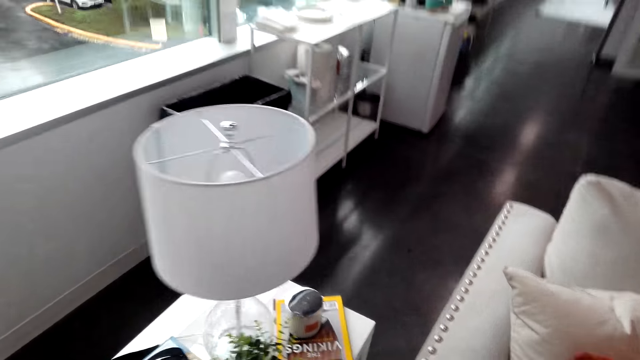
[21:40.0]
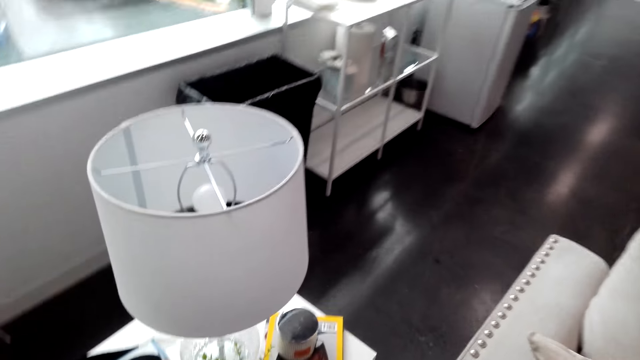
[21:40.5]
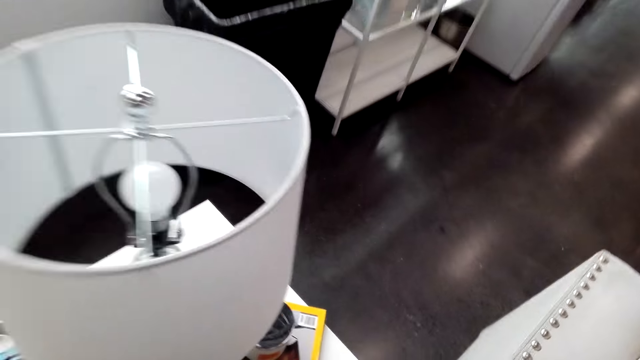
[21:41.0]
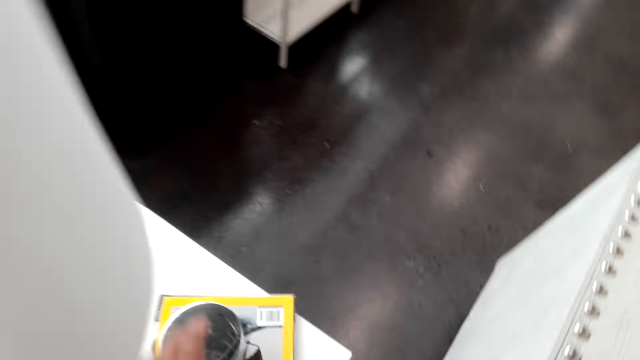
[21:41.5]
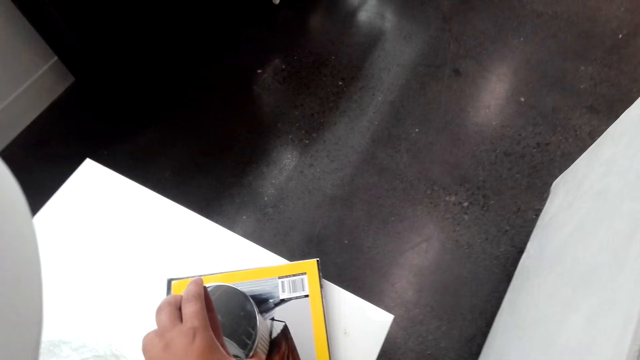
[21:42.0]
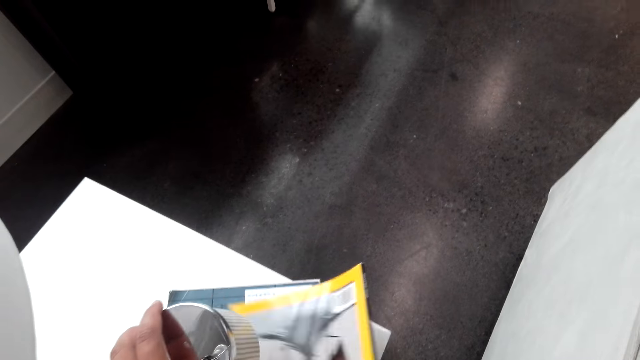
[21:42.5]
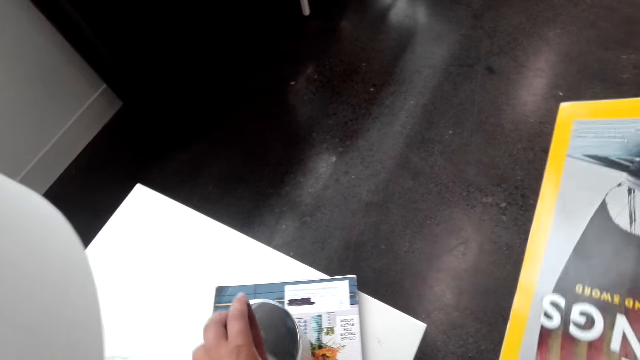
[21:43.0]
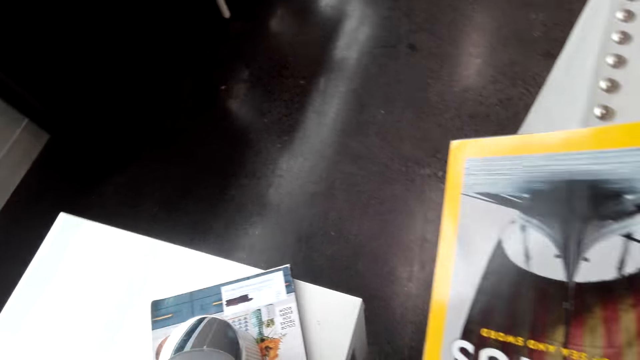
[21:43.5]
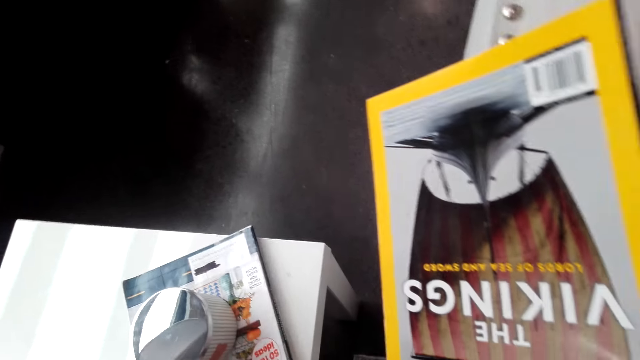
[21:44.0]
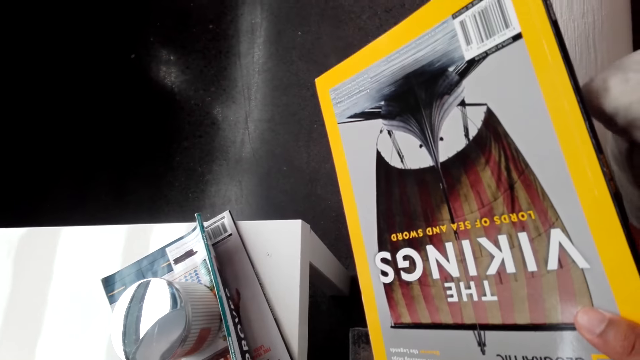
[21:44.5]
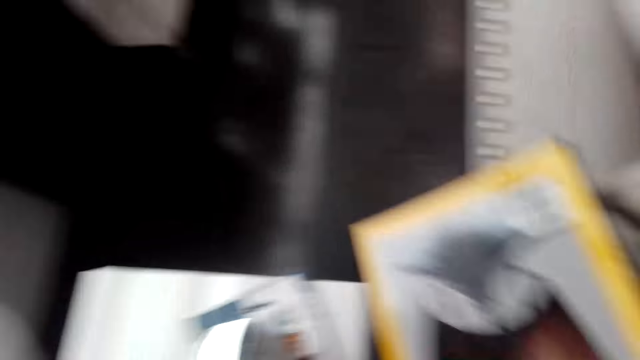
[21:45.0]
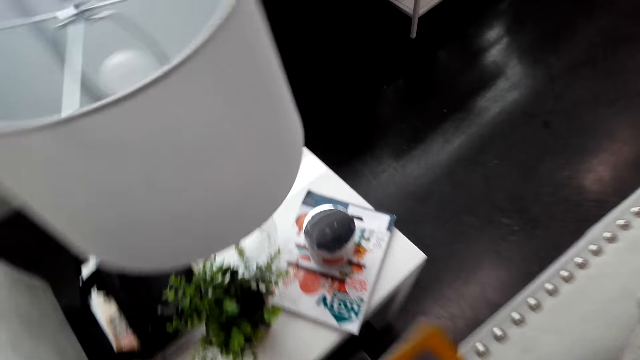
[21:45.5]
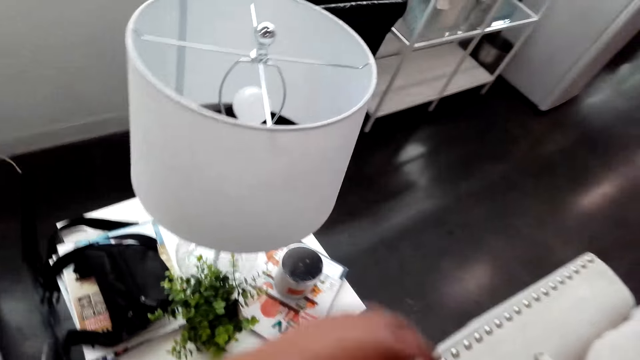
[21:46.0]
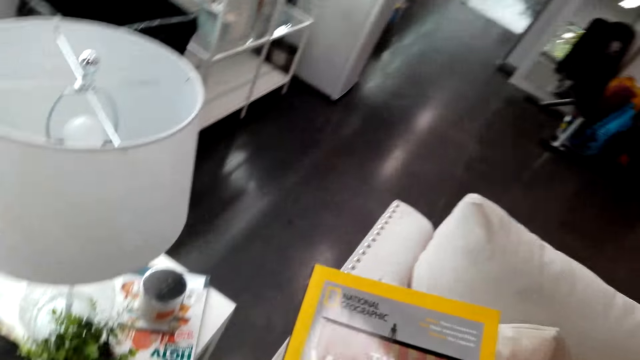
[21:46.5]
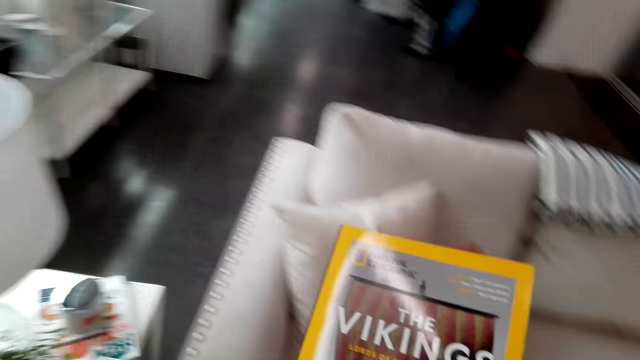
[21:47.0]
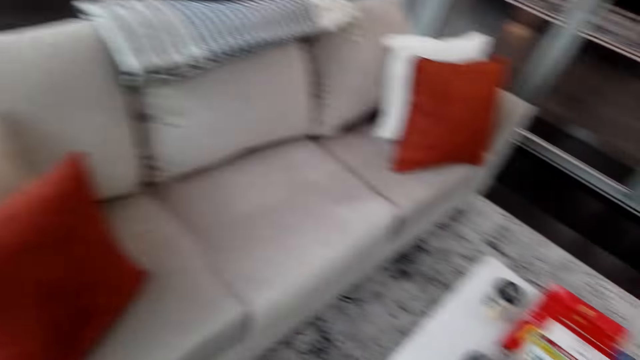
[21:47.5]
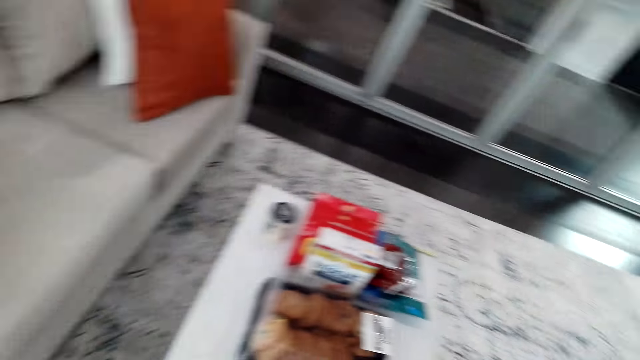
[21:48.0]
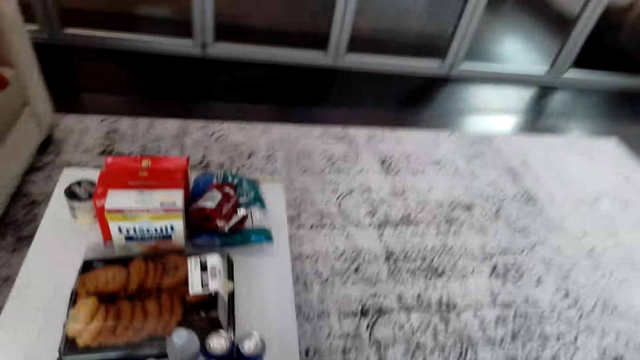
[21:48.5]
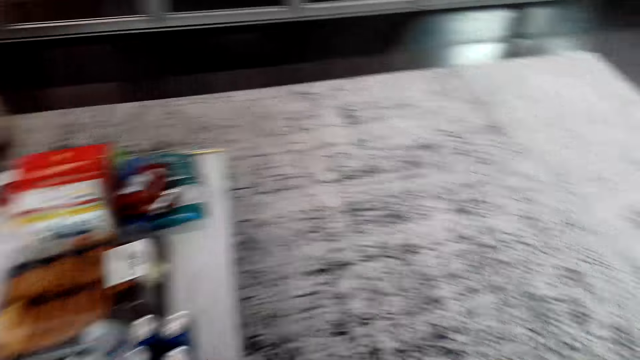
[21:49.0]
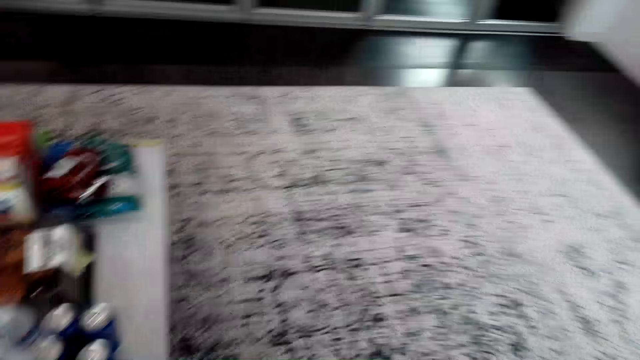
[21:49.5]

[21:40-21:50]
The camera wearer picks up the book from the table. They put down something. They look around the house. They move around.

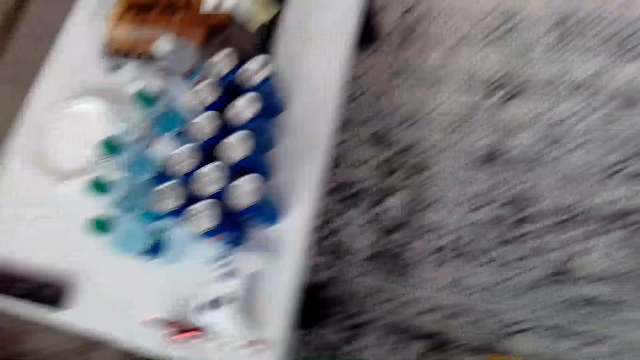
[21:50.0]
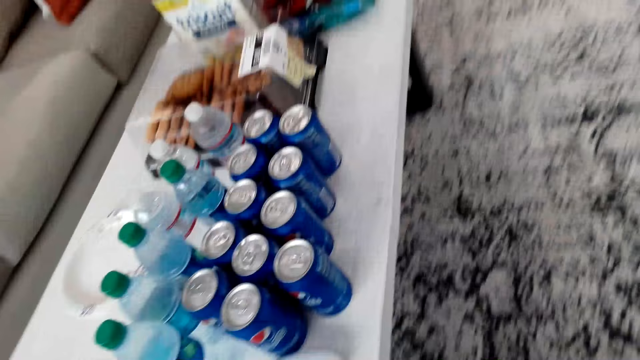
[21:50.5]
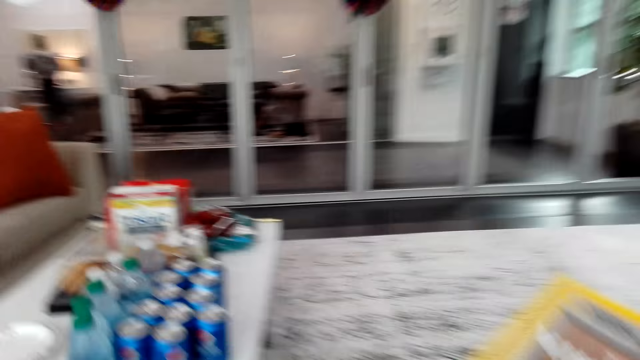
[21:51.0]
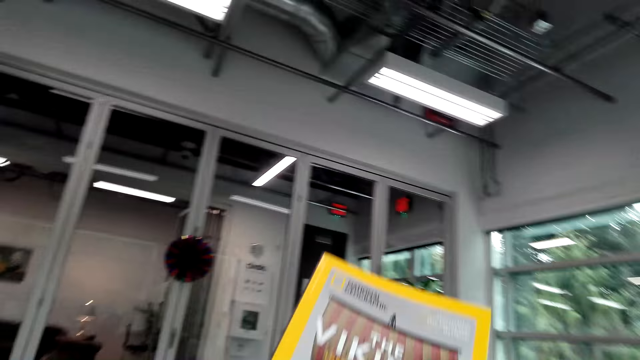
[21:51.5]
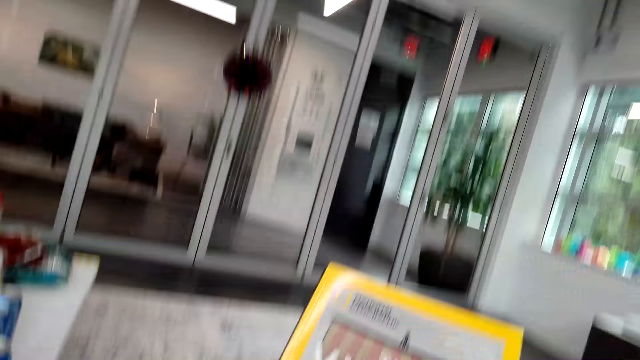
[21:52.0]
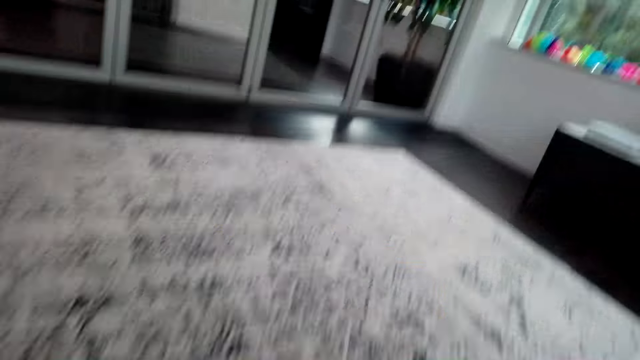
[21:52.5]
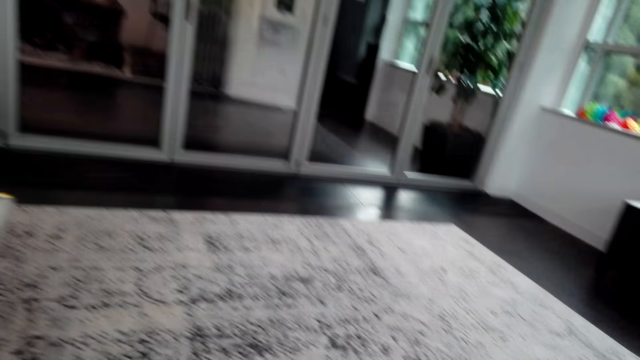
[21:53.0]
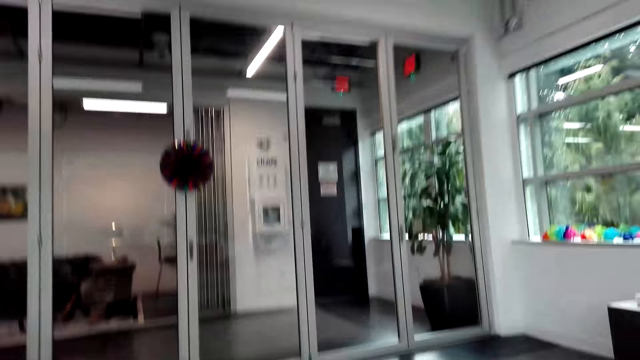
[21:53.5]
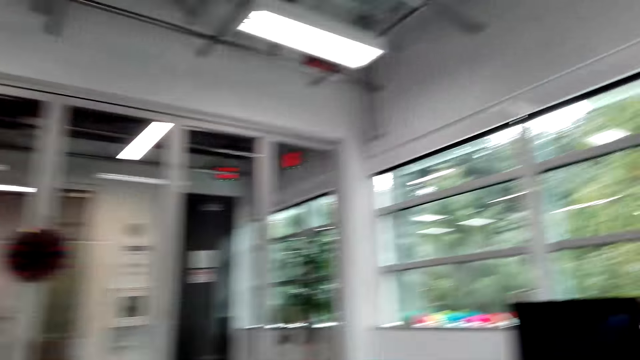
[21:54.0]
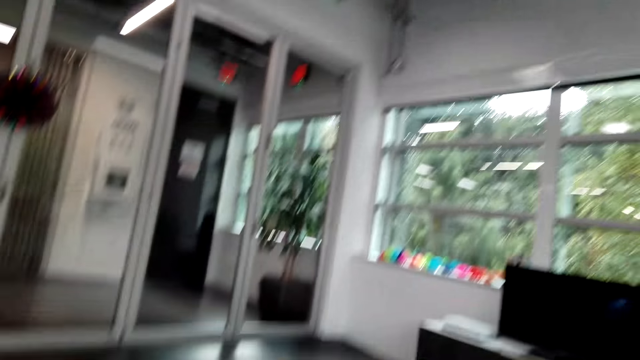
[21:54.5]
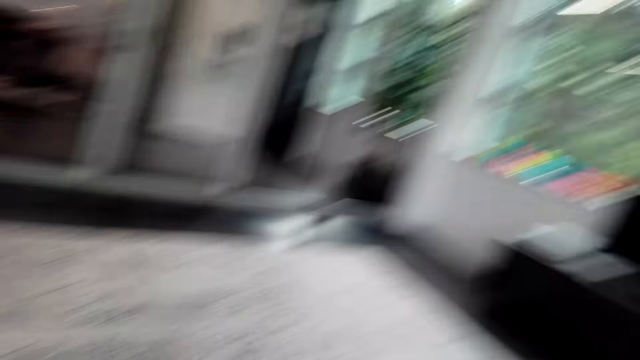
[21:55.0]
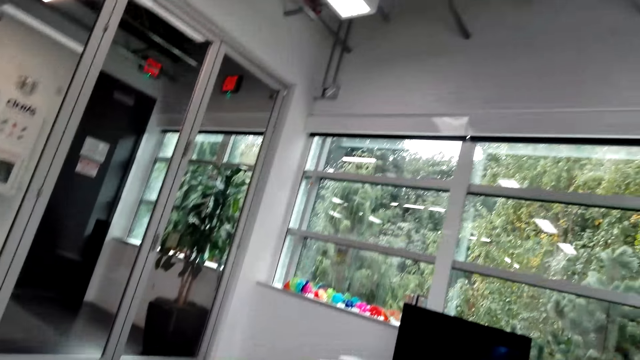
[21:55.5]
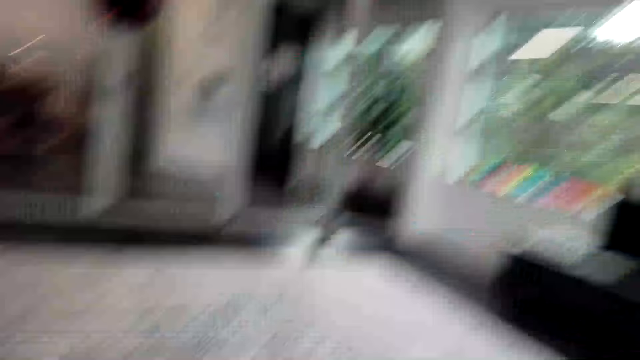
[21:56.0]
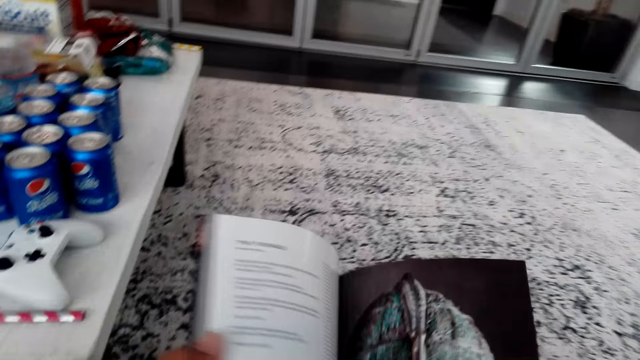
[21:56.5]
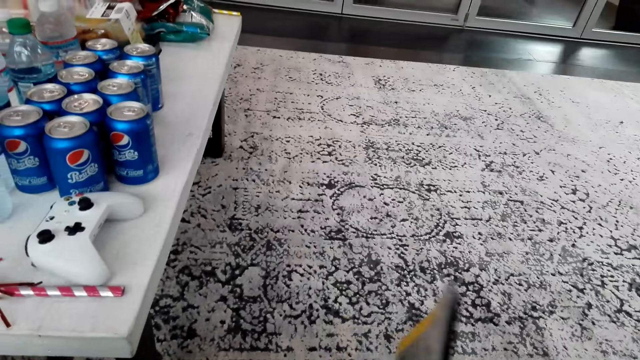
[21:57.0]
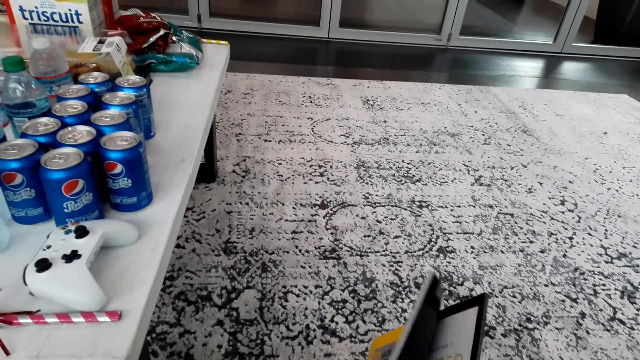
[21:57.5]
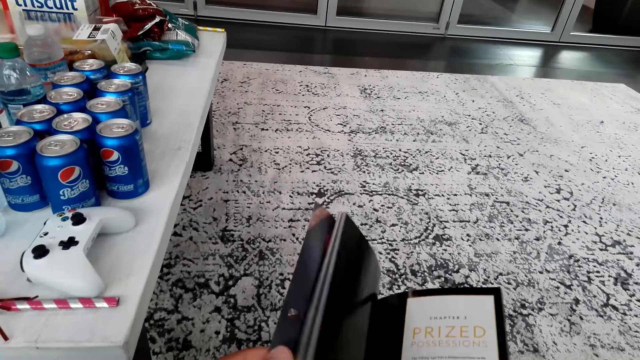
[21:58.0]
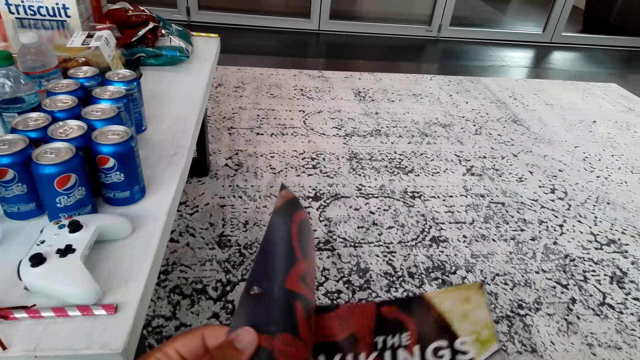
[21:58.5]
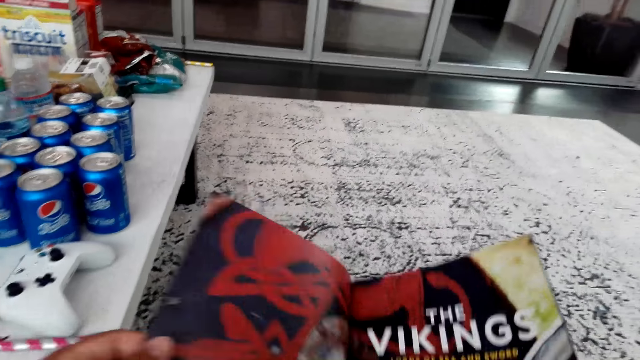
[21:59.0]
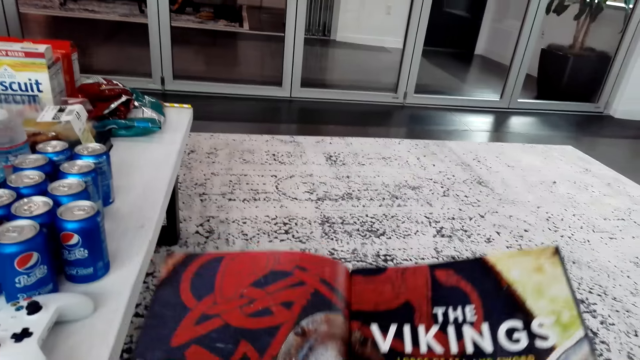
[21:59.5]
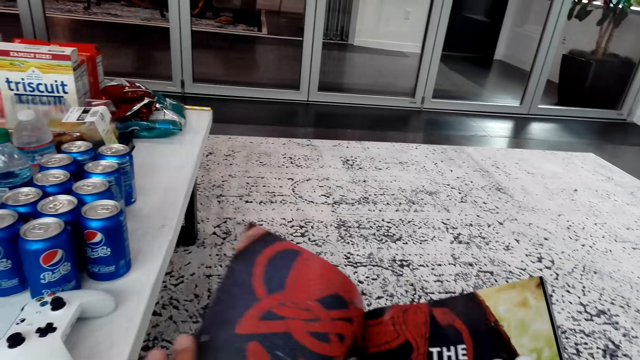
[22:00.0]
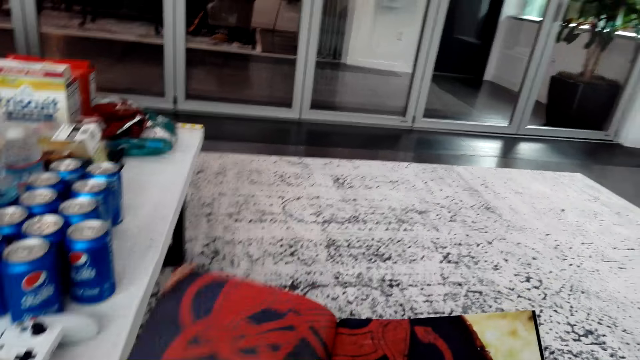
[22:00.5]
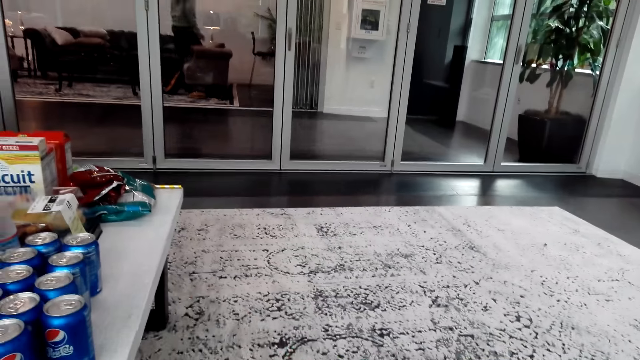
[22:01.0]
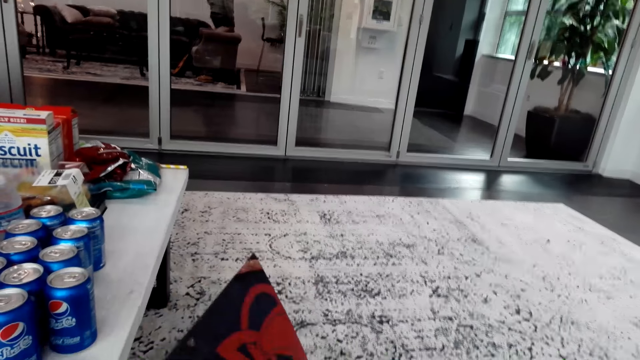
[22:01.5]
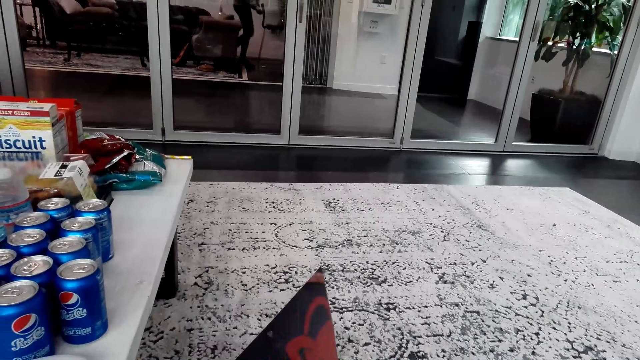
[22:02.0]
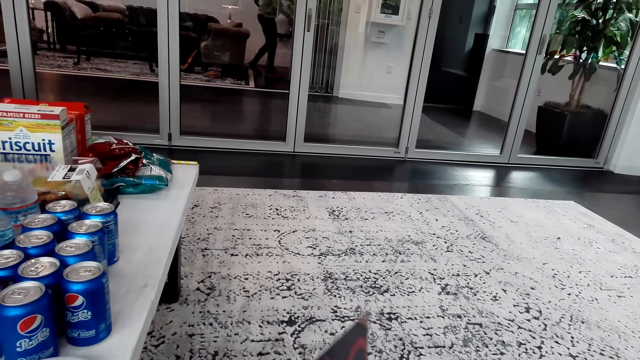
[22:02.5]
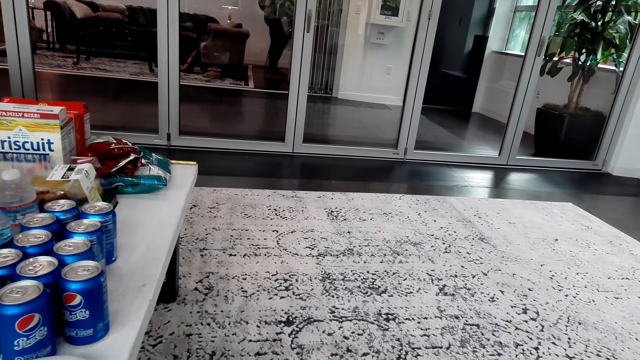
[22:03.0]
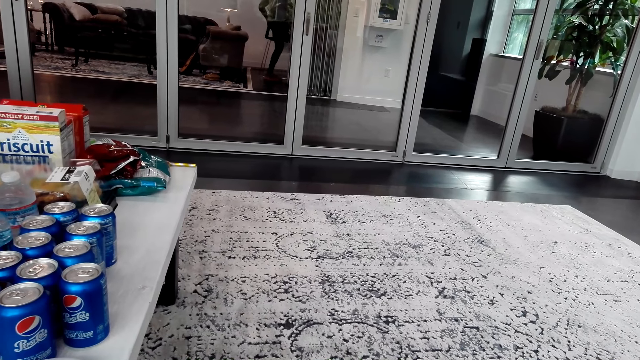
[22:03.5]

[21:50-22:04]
The camera wearer sits on the seat. They look around. They open the book. They read the book.
